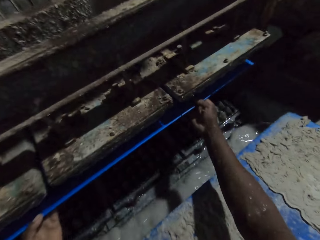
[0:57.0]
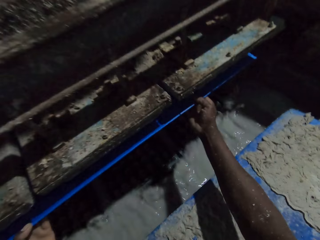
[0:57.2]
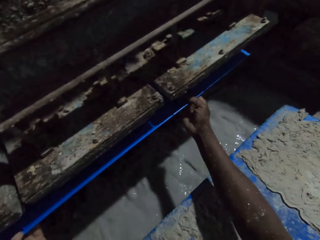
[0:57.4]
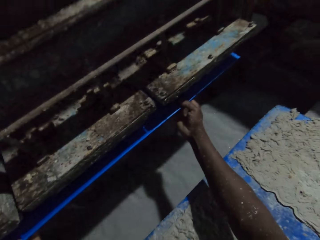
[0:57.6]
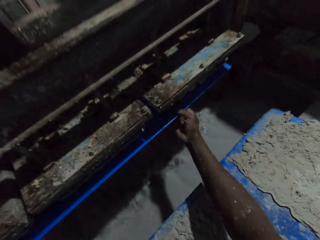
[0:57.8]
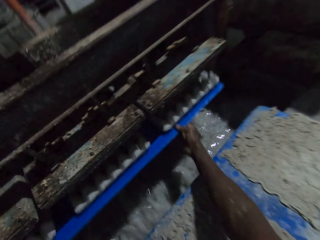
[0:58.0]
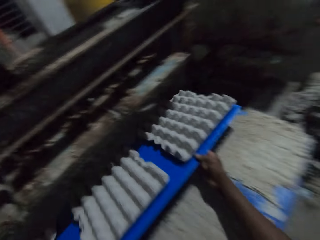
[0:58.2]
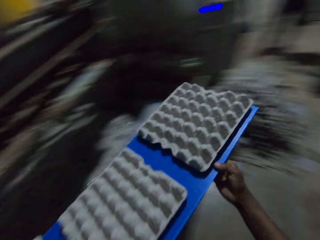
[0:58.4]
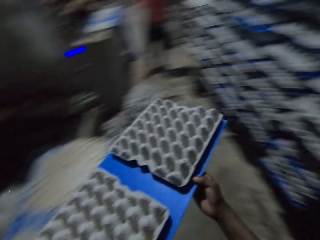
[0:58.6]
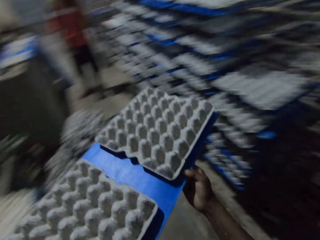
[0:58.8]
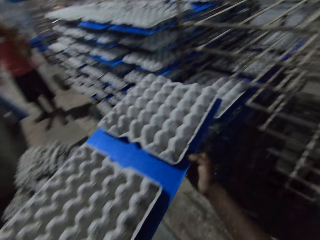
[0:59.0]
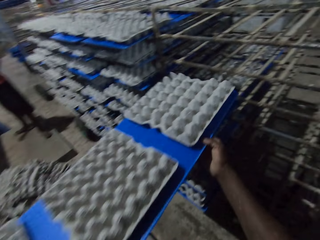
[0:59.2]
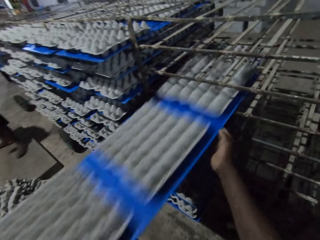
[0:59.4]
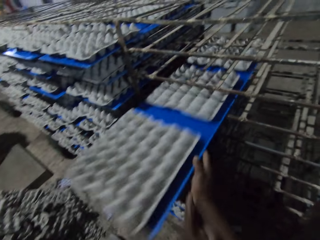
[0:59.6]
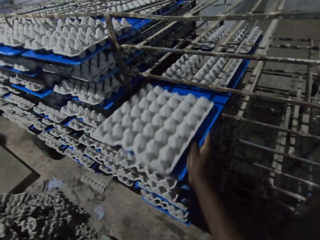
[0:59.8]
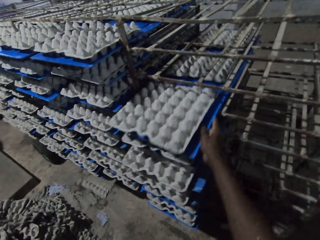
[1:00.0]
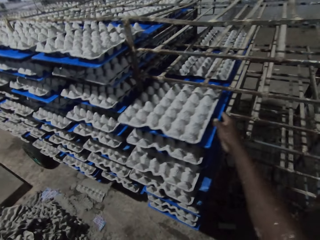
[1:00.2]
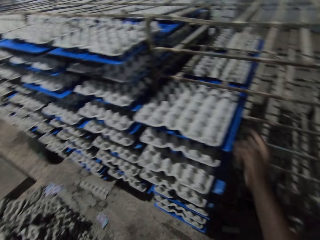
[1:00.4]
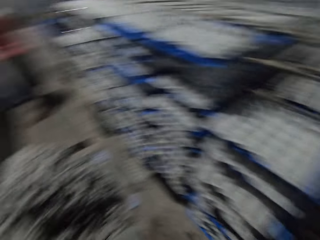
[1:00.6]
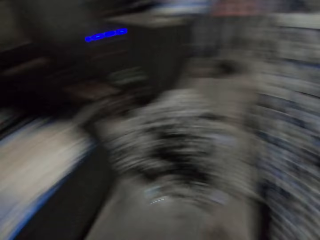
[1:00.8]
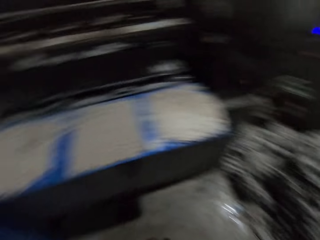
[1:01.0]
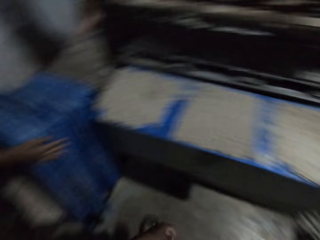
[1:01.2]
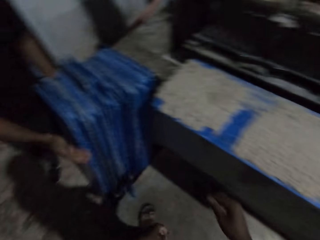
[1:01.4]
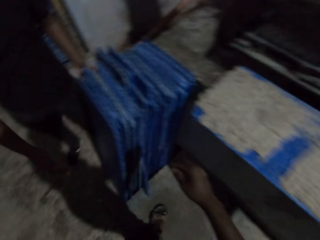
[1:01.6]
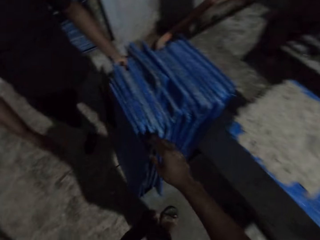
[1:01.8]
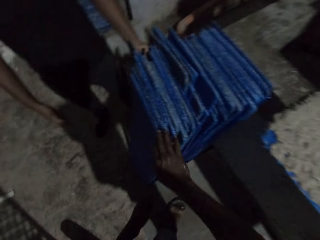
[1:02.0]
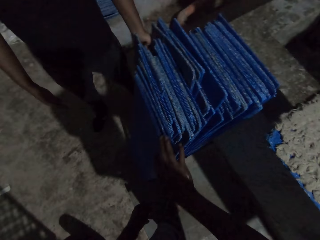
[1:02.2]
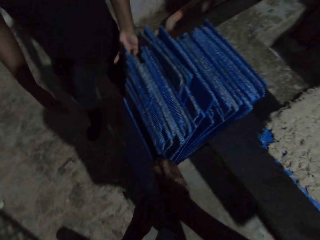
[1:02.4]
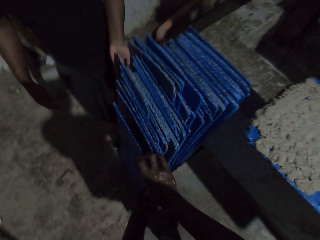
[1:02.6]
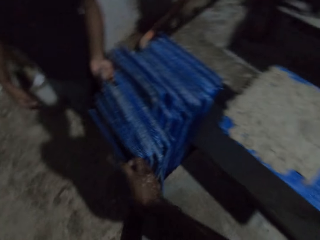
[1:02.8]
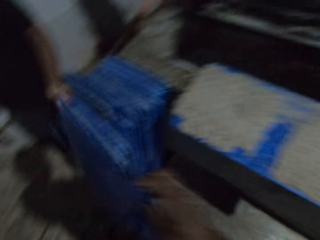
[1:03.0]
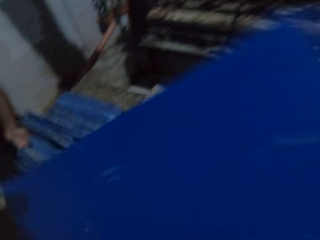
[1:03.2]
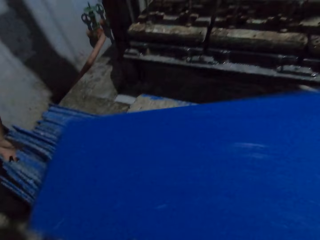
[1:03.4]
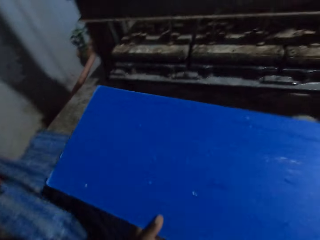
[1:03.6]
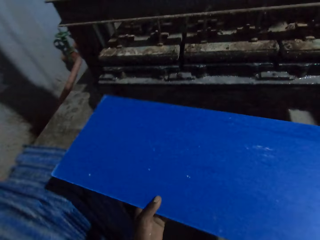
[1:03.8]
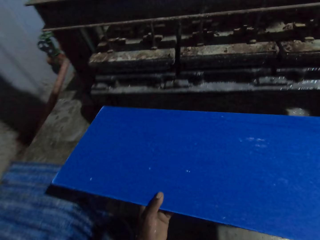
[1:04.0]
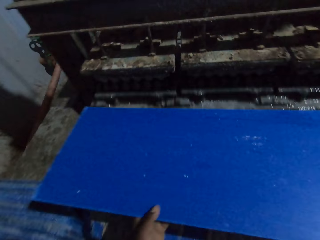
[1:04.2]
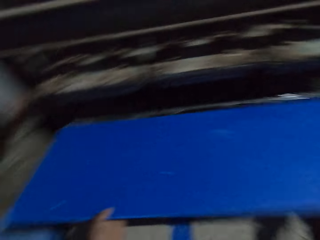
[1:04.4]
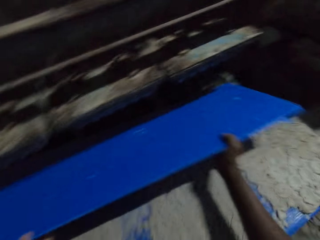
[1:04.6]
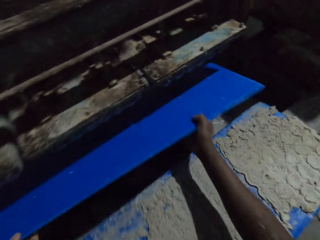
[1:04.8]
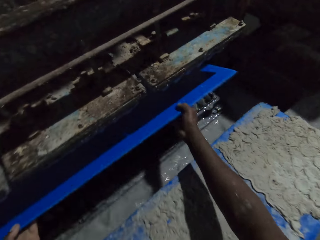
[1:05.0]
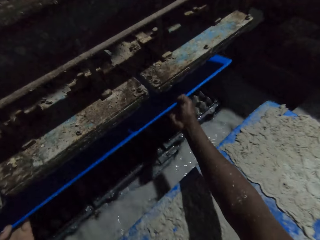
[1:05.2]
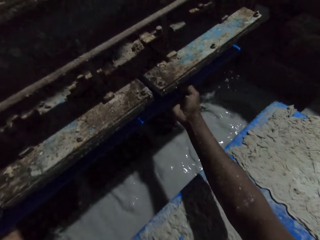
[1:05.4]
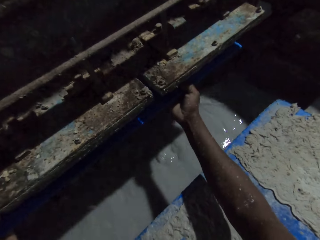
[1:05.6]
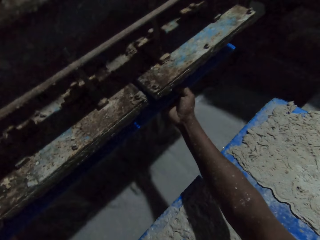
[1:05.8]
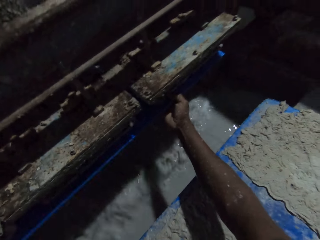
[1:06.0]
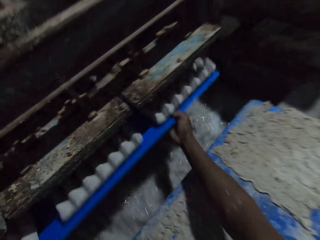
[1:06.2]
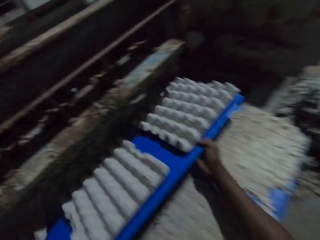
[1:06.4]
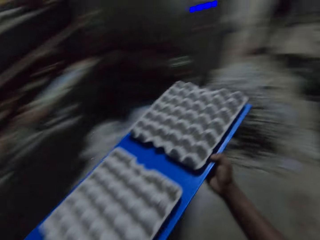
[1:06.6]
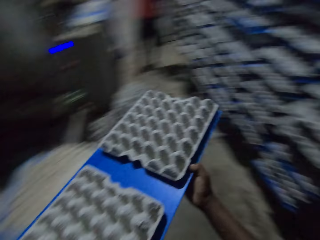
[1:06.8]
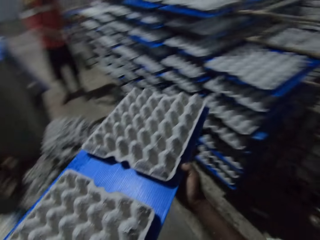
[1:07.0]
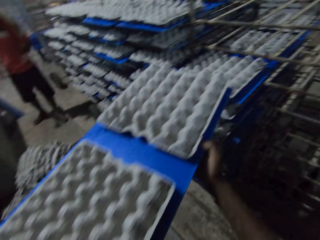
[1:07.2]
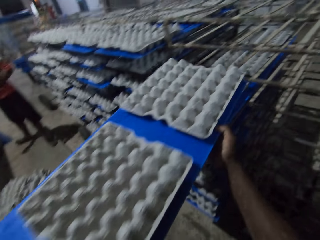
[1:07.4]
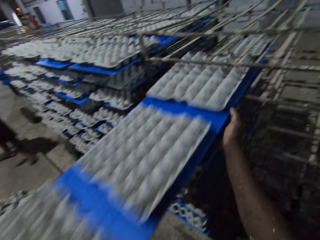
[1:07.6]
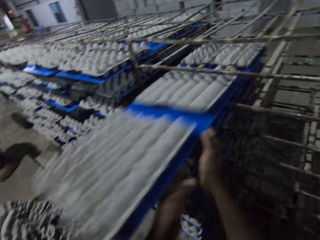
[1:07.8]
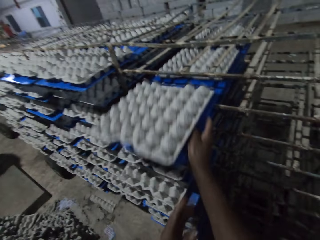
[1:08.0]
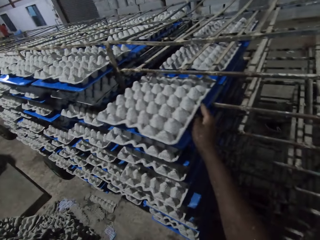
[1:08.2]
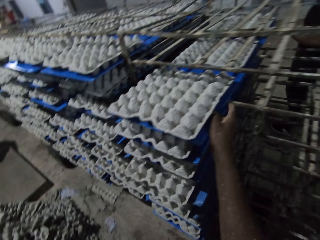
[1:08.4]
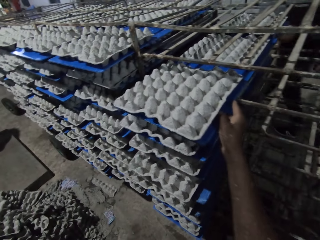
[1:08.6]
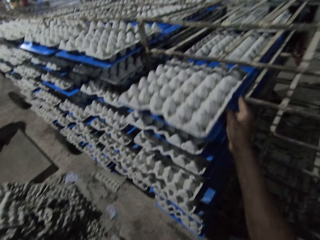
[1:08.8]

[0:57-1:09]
The camera wearer collects some egg cartons from the egg carton making machine with the polypropylene plastic in his hands. He puts the plastic board in the machine. He pulls the plastic board off the machine. He puts the plastic board on the rack. He adjusts the polypropylene plastic of egg carton on the rack with his right hand. He walks away from the rack. A man adjusts some polypropylene plastics on the ground with his left hand. The camera wearer picks a polypropylene plastic from the ground with his right hand. He puts the plastic board in the machine. He collects some egg cartons from the egg carton making machine with the polypropylene plastic in his hands. He pulls the plastic board off the machine. Another man drops the polypropylene plastic of egg cartons on the rack with his hands. The camera wearer drops the polypropylene plastic of egg cartons on the rack with his hands.

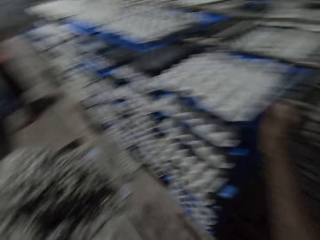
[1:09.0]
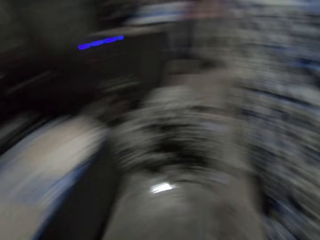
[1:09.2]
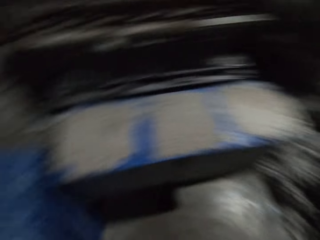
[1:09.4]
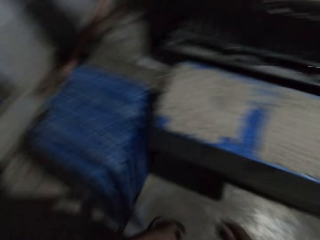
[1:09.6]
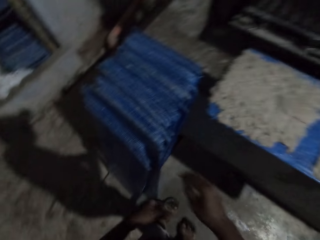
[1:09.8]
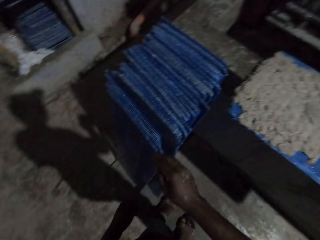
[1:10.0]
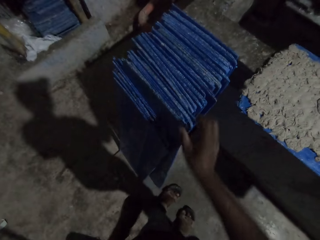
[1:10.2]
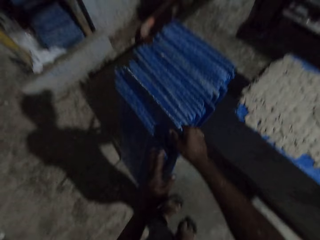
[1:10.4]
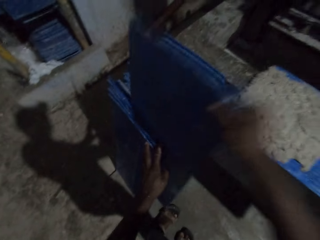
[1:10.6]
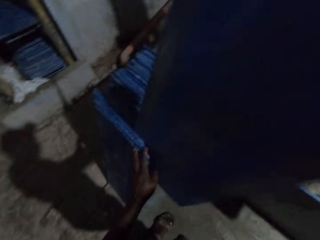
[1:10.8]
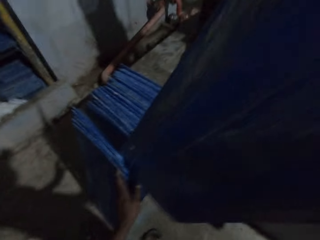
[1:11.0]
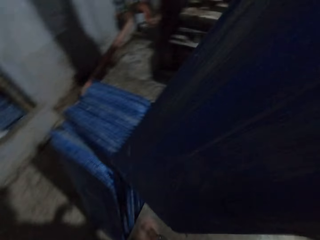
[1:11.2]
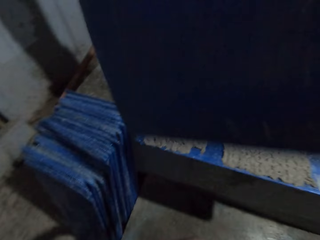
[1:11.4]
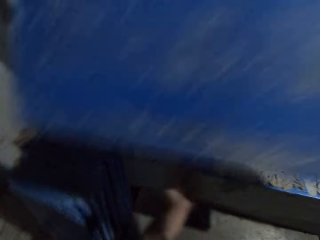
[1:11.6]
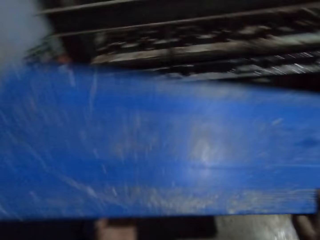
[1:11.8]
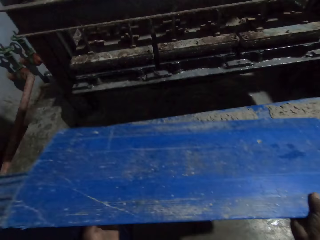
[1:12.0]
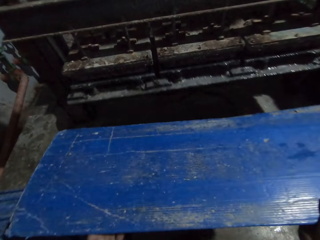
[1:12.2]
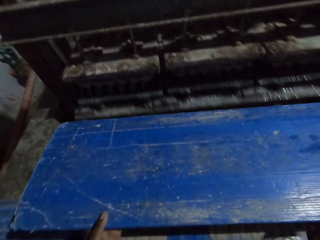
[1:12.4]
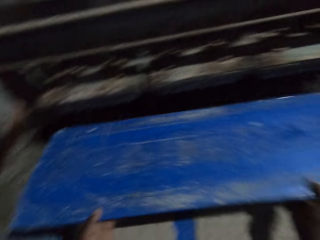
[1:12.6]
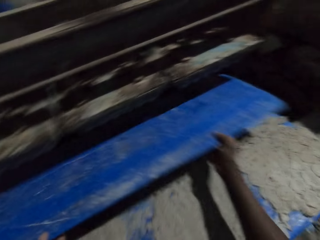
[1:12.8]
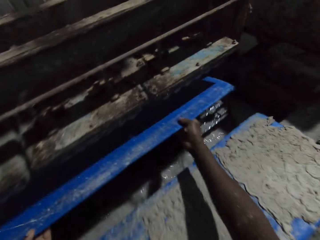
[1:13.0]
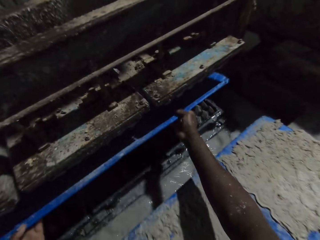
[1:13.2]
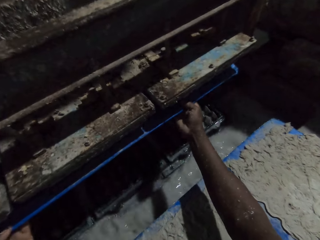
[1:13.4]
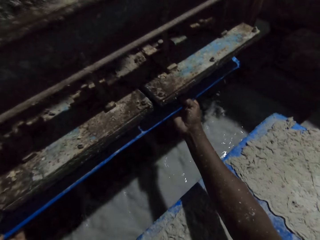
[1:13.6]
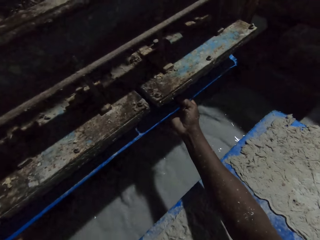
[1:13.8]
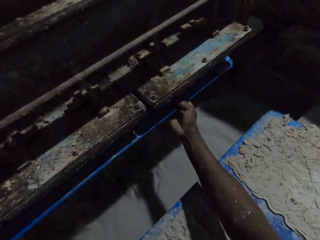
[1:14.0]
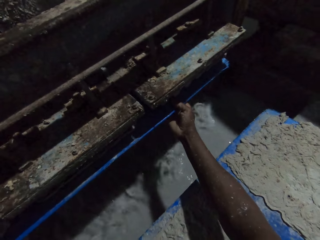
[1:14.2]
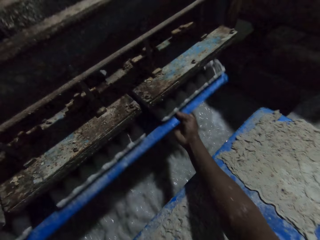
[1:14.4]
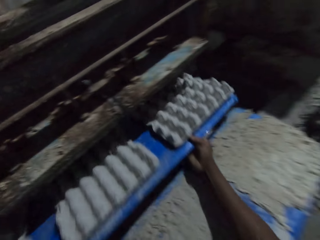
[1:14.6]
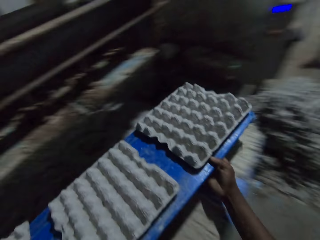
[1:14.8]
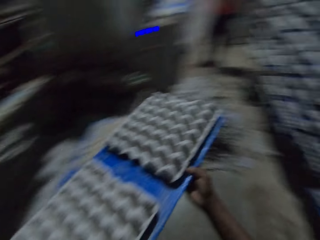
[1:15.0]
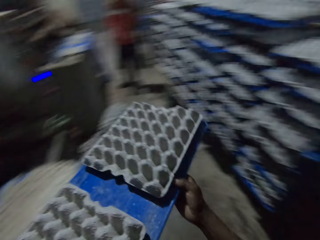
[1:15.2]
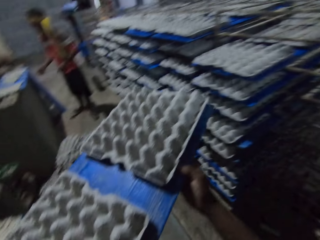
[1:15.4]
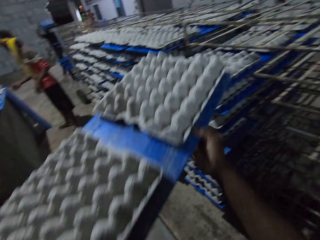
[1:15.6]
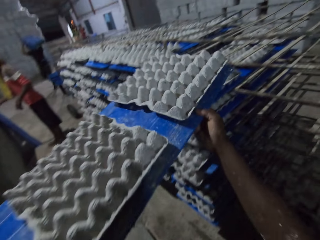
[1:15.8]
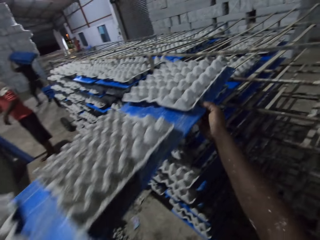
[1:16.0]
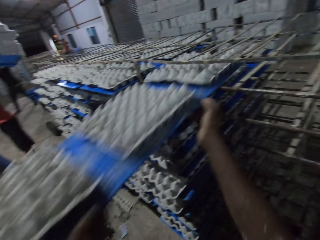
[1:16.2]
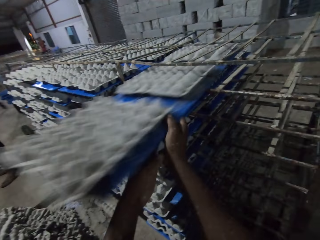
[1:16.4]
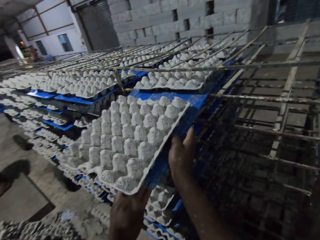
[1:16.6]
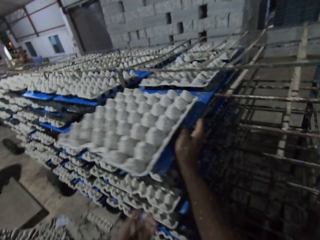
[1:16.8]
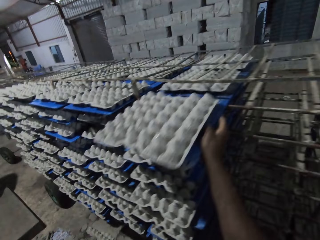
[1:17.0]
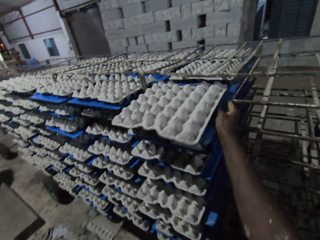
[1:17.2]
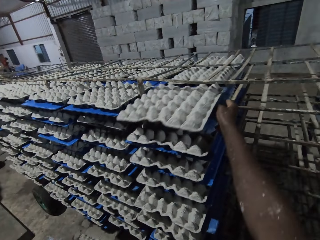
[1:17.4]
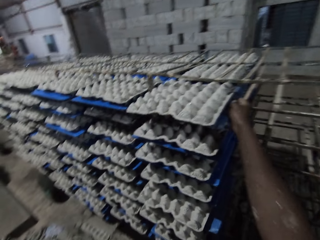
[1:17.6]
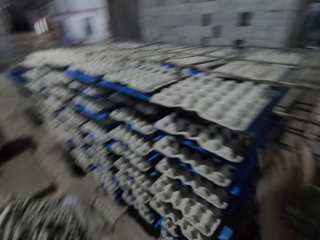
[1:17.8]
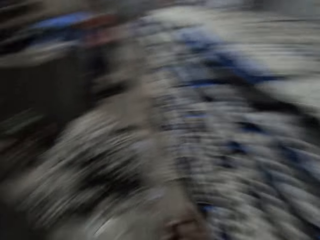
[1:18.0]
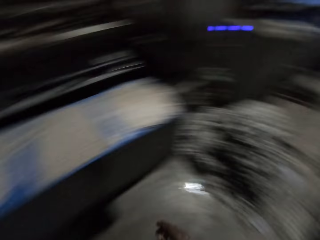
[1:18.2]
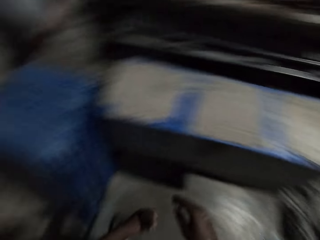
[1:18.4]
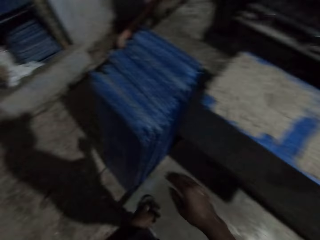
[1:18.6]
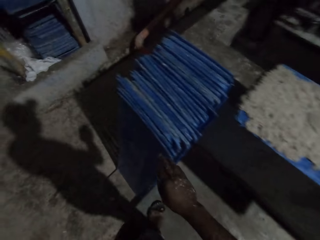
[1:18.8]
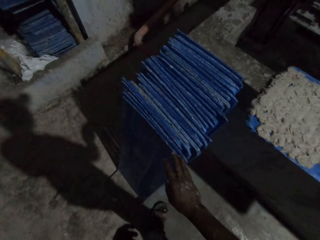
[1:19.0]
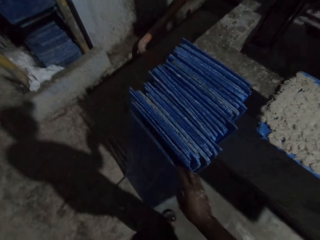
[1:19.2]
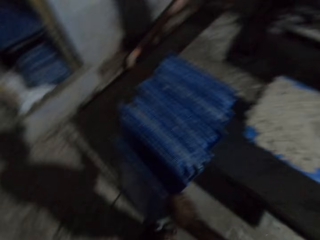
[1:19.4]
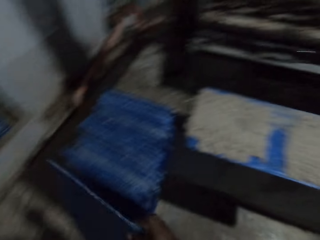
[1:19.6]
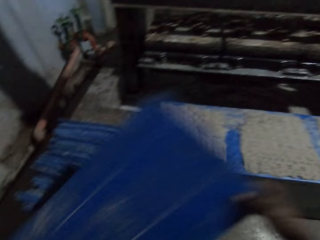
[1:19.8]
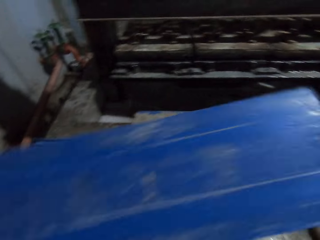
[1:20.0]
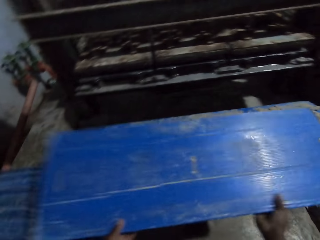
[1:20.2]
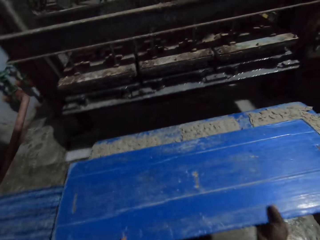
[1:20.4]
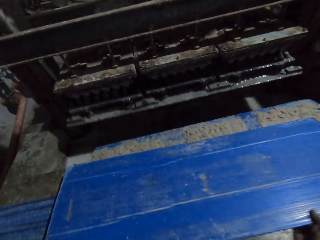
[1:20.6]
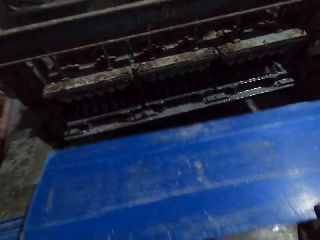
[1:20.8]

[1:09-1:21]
The camera wearer aligns the plastic board. He walks away from the rack. He picks a polypropylene plastic from the ground with his right hand. He puts the plastic board in the machine. He collects some egg cartons from the egg carton making machine with the polypropylene plastic in his hands. He pulls the plastic board off the machine. A man picks a polypropylene plastic from the ground with his right hand. The man picks a polypropylene plastic from the ground with his right hand again. The camera wearer drops the polypropylene plastic of egg cartons on the rack with his hands. He walks away from the rack. He picks a polypropylene plastic from the ground with his right hand. He drops the polypropylene plastic on the polypropylene plastic of egg cartons on the egg carton making machine with his hands.
